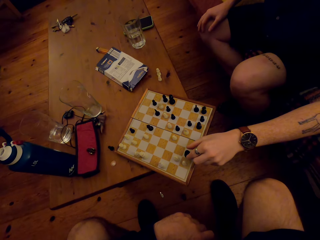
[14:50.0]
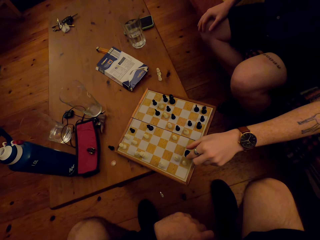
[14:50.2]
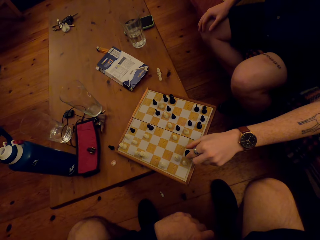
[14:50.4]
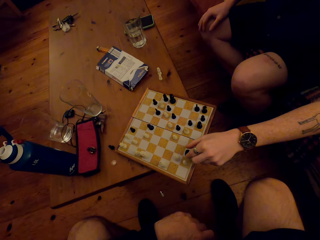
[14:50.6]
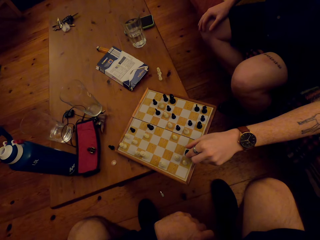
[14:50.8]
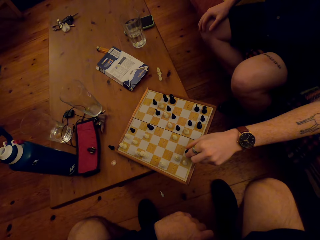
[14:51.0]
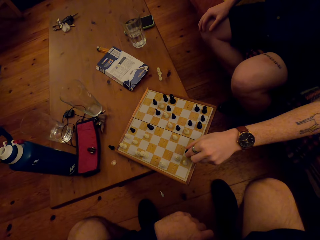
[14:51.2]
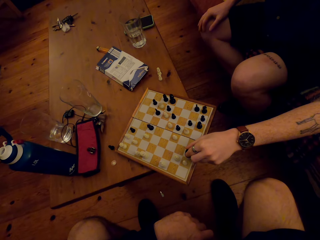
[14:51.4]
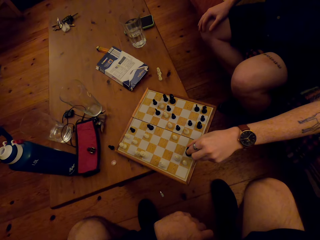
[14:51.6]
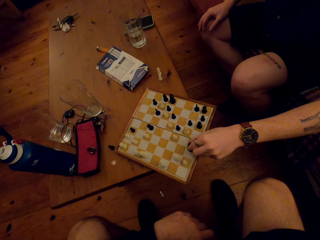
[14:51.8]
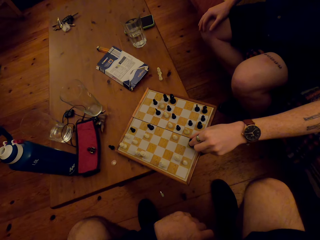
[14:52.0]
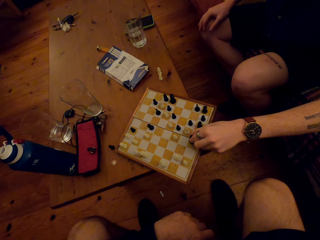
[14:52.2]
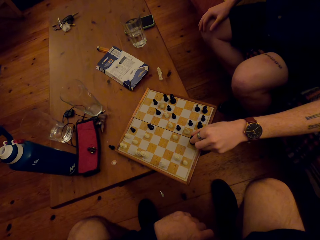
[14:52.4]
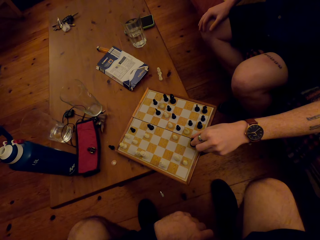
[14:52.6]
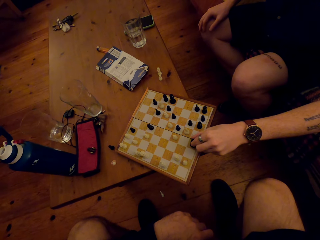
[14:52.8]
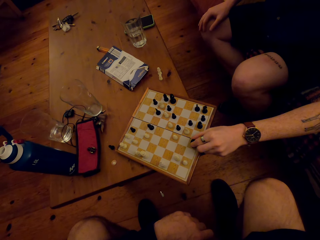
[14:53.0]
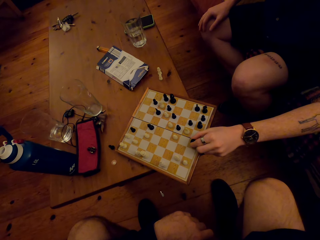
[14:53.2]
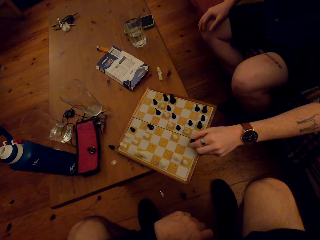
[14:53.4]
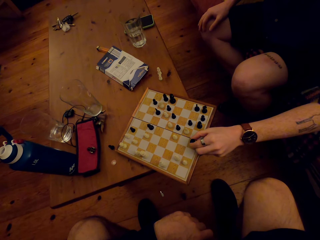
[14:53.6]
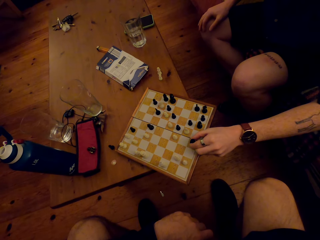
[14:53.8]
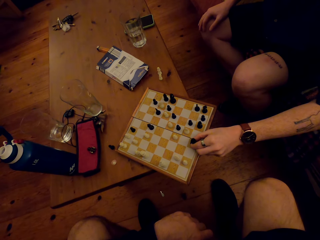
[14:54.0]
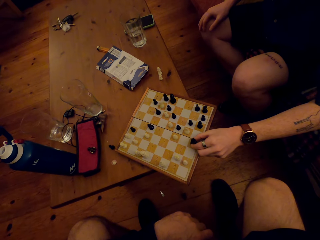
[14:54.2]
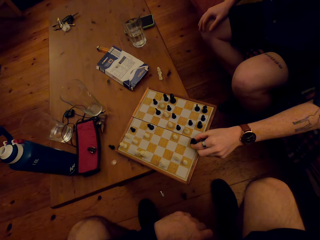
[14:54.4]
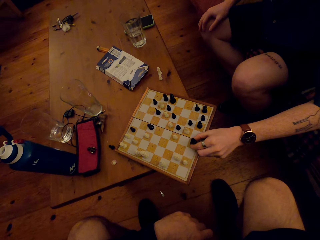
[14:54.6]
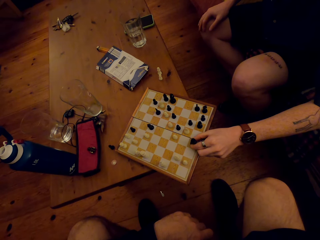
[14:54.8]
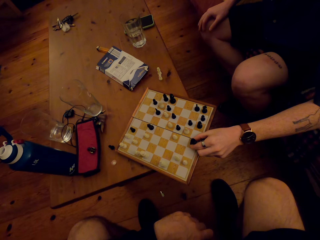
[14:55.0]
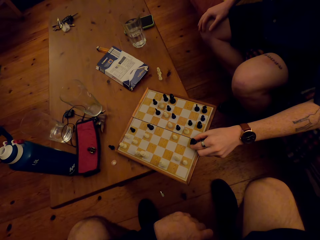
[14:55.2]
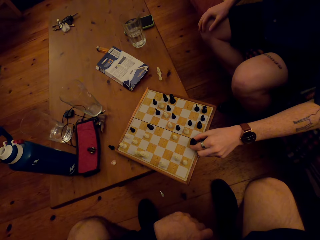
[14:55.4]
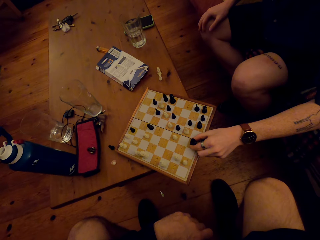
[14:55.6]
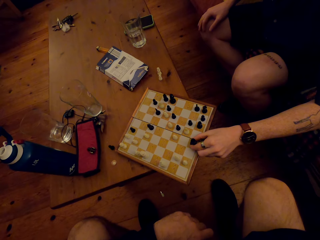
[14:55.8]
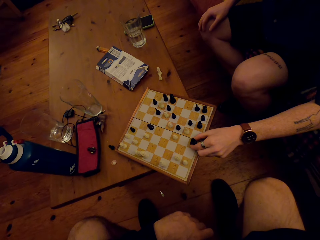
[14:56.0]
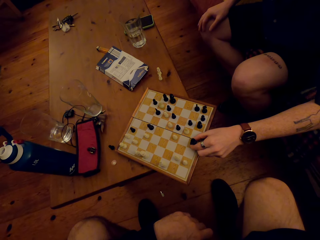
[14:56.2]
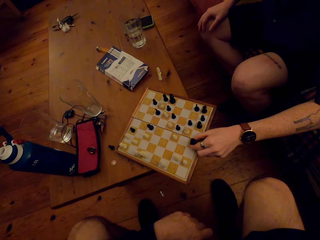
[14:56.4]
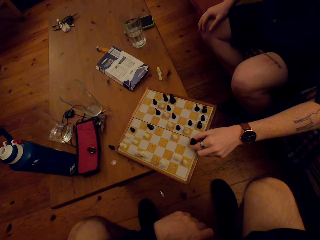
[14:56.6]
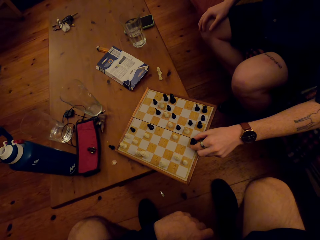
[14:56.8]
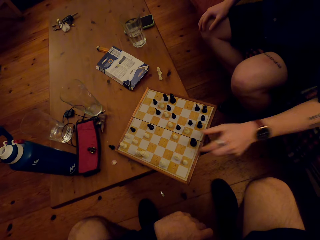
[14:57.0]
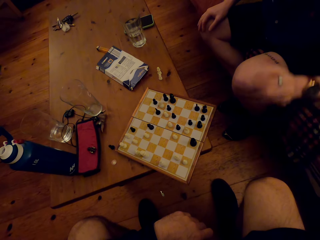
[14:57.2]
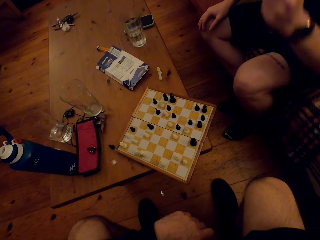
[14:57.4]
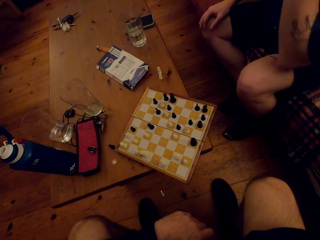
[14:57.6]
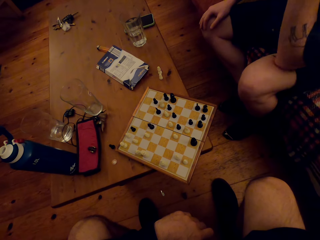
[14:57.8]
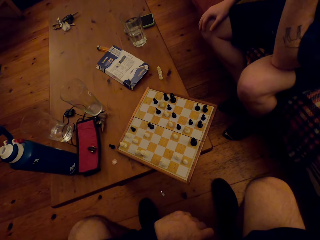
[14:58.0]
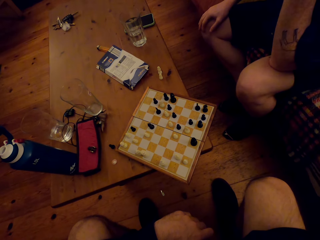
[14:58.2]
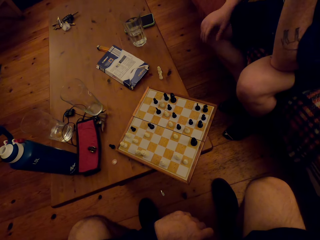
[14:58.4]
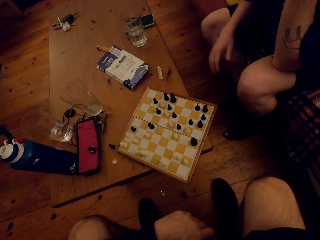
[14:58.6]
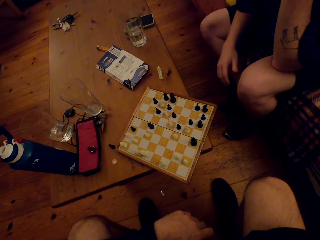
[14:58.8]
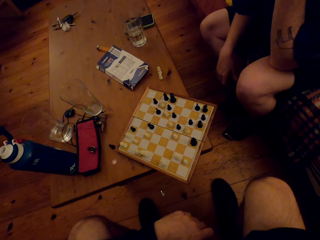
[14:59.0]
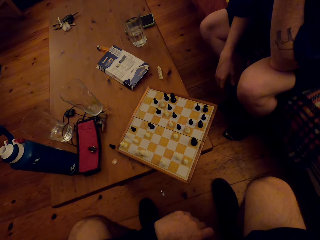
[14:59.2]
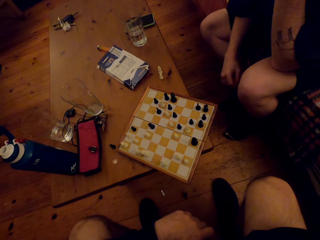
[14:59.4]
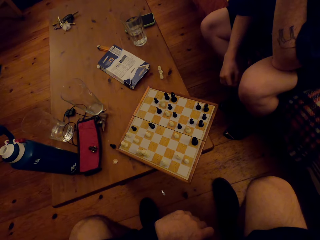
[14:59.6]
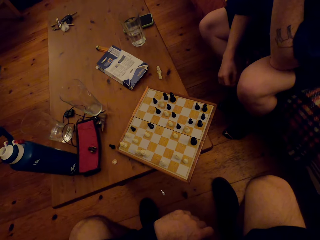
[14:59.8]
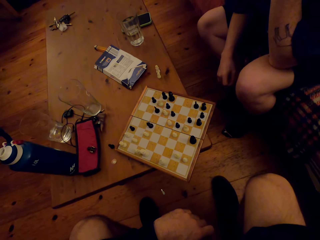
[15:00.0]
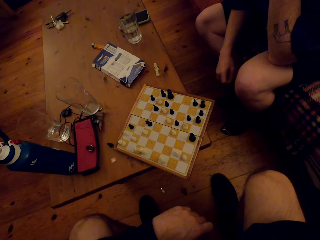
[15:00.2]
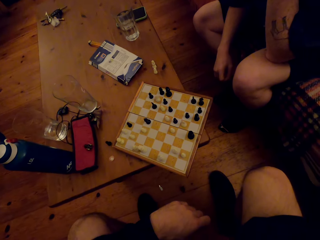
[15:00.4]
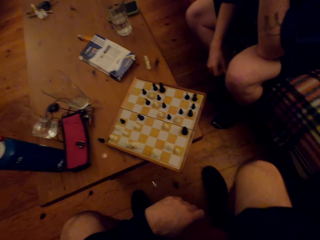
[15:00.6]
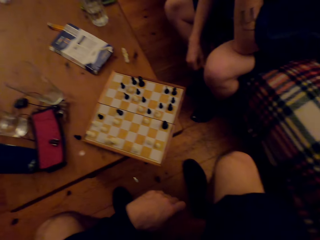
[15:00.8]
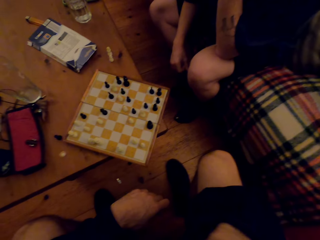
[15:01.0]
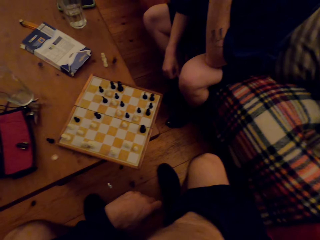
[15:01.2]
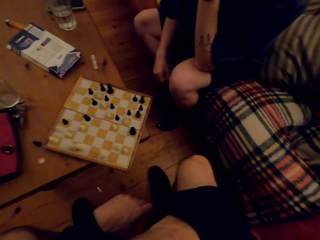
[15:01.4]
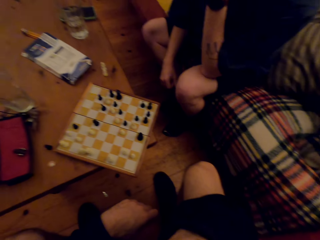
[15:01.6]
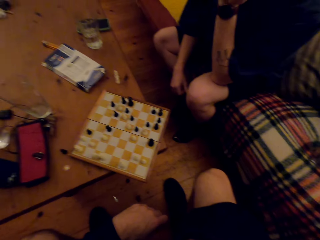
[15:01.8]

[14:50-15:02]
A man plays the chess board. The man raises a hand and rests the hand on the leg. The camera wearer looks at the chess board. The man looks at the chess board. The man lowers the hand.

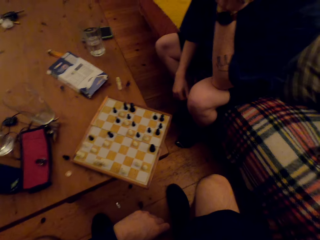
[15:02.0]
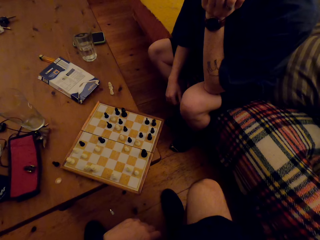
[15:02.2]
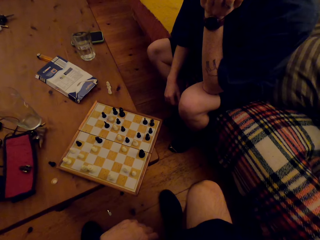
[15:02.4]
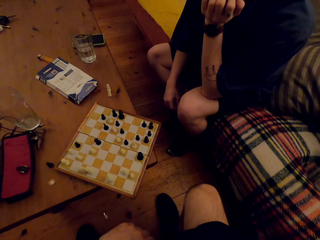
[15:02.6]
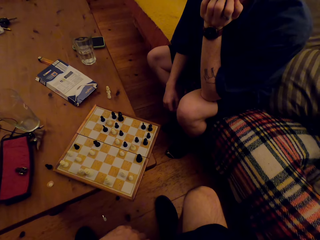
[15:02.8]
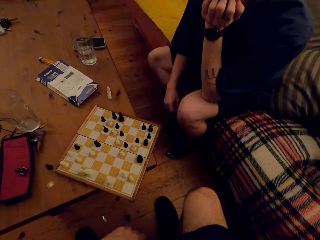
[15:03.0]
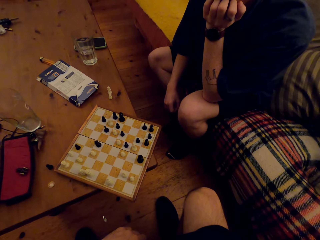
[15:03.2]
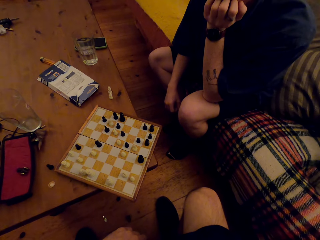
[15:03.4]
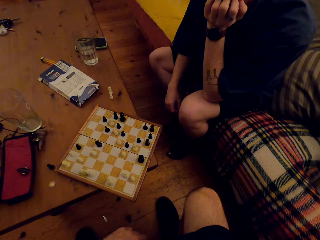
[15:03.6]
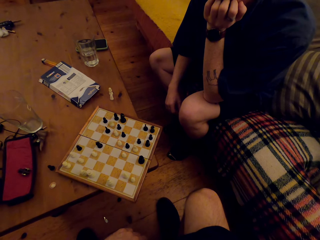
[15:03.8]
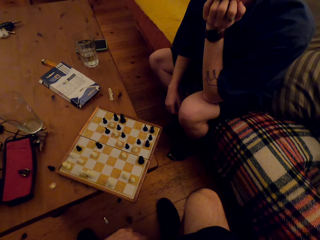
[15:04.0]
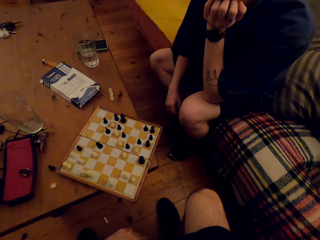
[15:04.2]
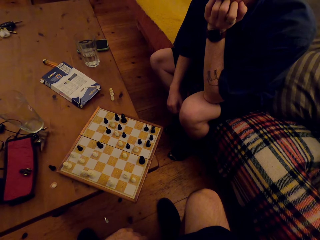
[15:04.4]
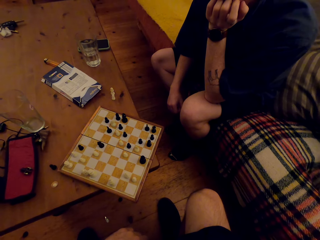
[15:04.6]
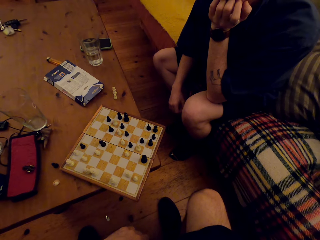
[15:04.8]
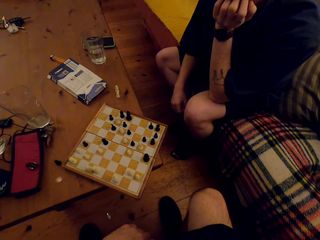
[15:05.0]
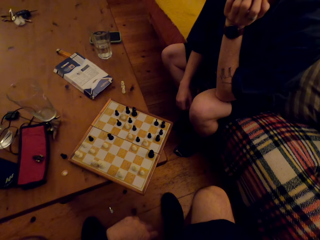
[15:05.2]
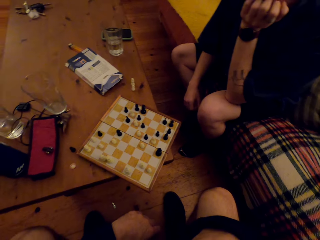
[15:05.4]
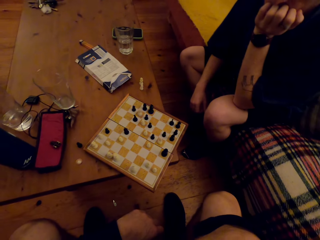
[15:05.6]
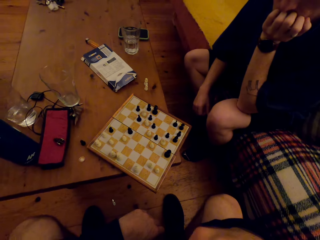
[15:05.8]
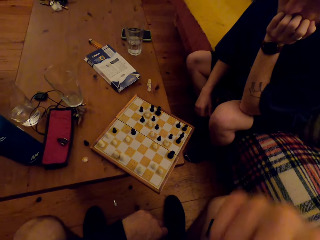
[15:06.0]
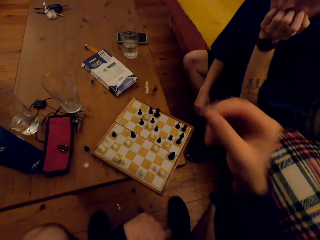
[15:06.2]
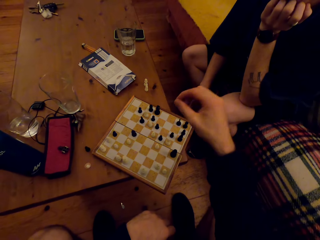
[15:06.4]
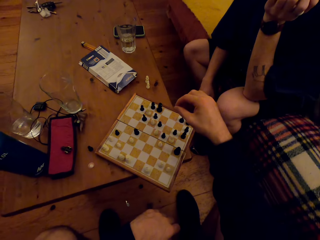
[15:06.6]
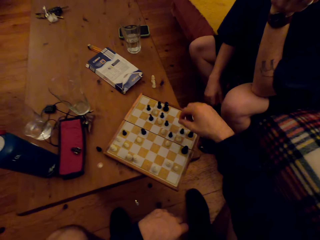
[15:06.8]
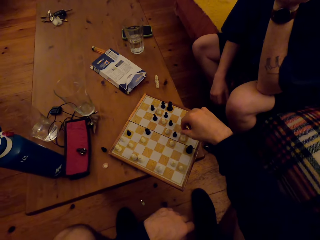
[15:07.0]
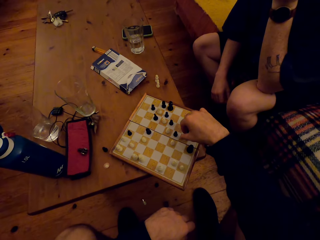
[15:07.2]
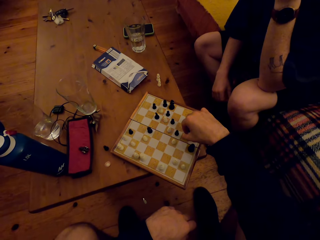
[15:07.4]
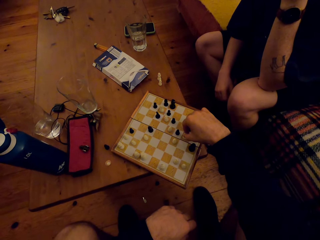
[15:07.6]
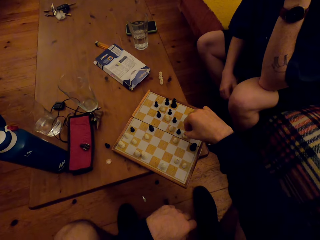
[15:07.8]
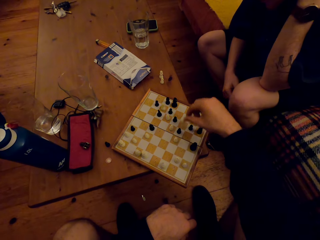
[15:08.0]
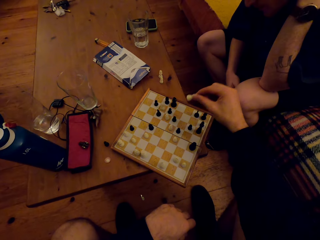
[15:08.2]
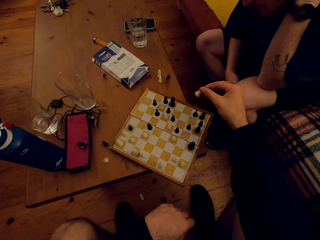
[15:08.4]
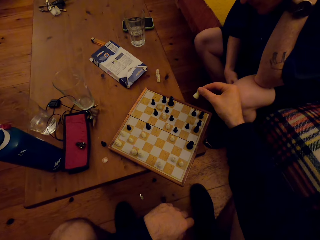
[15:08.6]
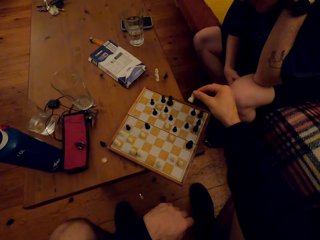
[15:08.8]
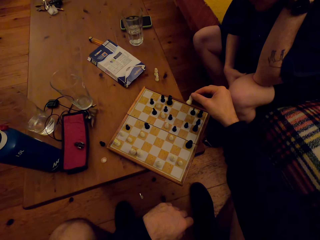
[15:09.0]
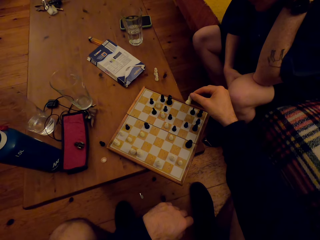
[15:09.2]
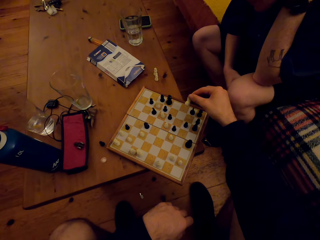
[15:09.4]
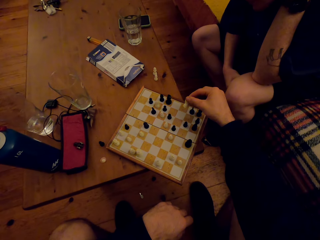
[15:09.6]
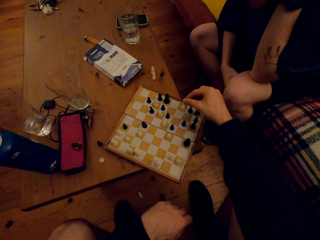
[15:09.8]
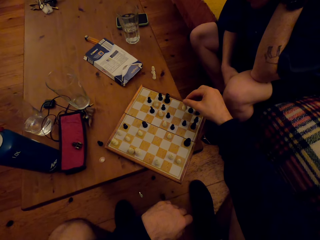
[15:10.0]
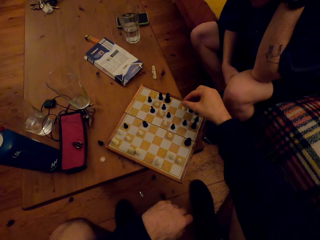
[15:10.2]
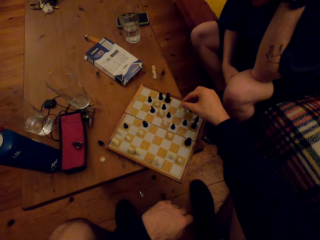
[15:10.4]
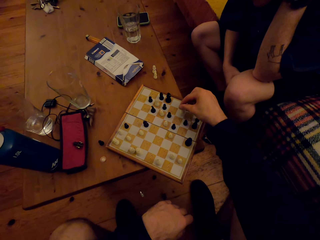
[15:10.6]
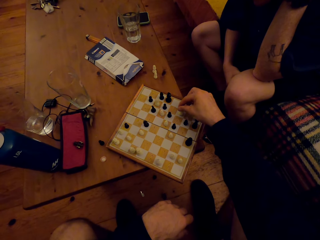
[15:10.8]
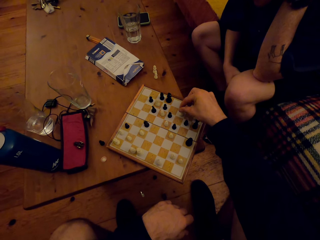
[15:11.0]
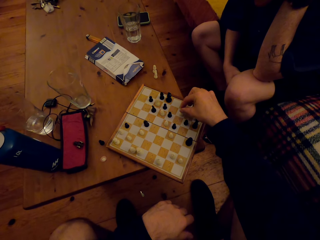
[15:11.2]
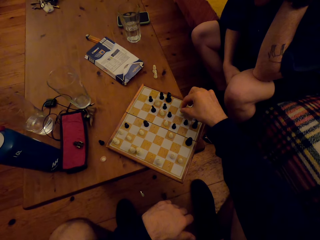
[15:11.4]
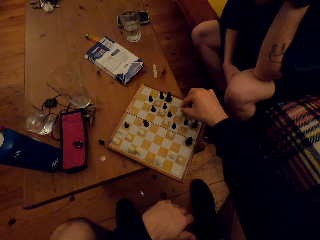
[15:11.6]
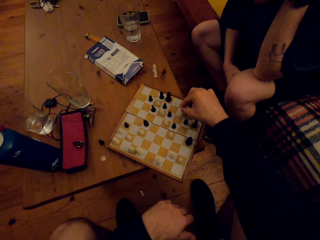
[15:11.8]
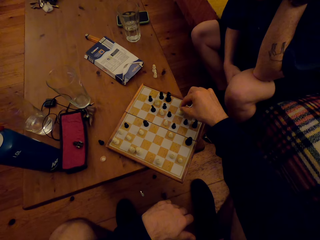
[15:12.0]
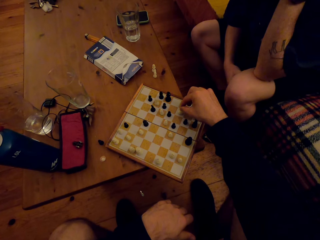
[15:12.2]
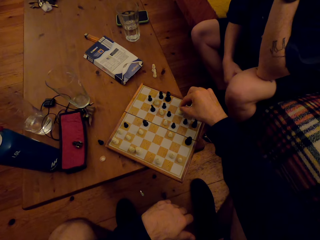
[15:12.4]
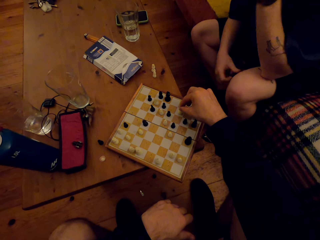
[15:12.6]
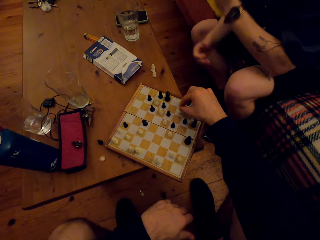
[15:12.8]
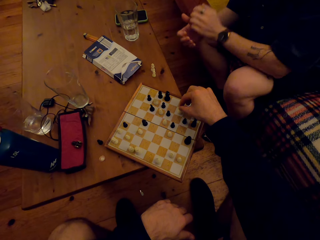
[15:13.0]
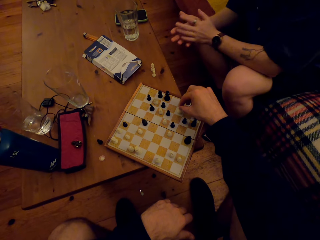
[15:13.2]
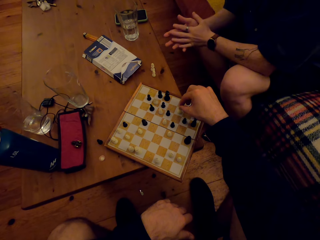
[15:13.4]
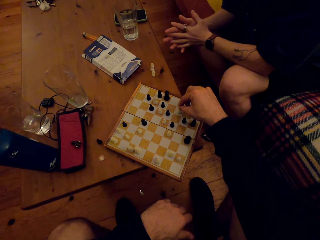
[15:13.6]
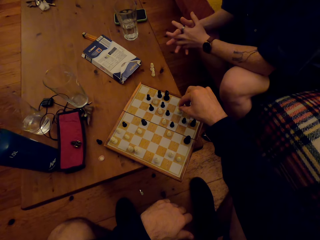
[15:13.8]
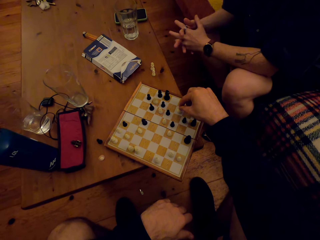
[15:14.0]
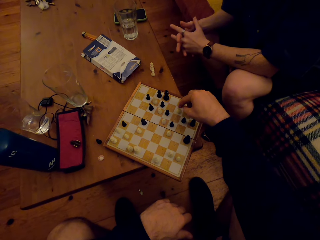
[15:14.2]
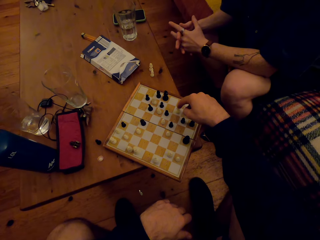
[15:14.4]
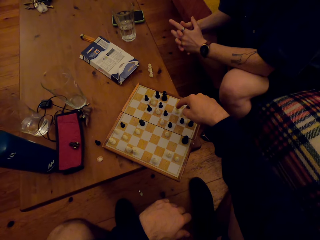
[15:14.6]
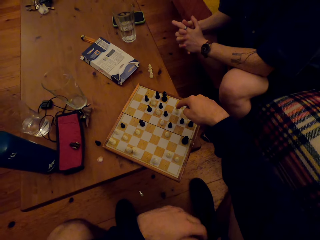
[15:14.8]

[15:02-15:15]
The camera wearer looks around. A man moves a finger. The camera wearer picks up a chess piece. They play the chess board. They put the chess piece on the board. The man lowers his hands.
